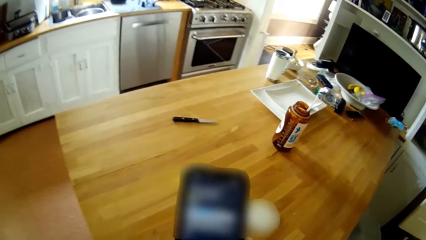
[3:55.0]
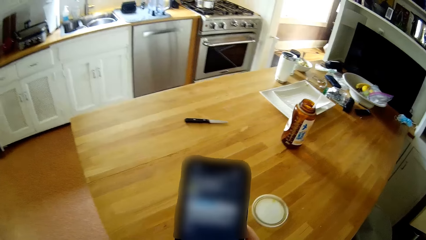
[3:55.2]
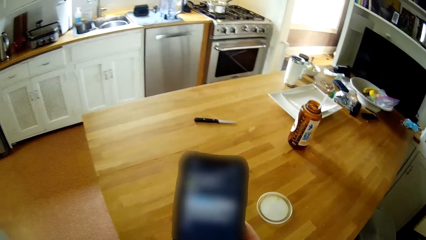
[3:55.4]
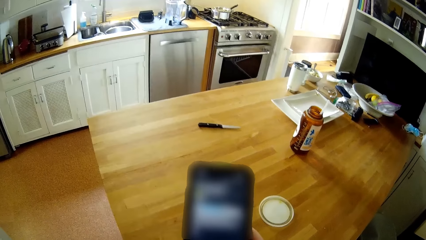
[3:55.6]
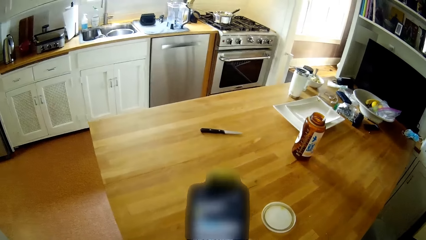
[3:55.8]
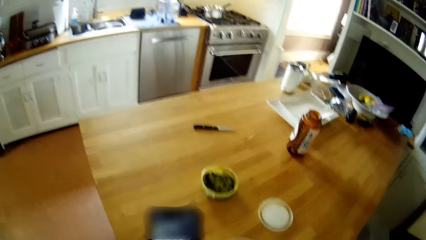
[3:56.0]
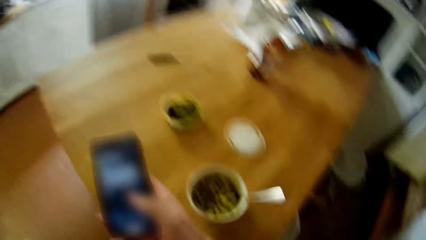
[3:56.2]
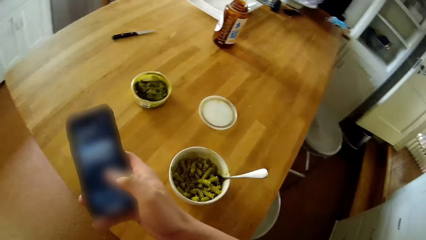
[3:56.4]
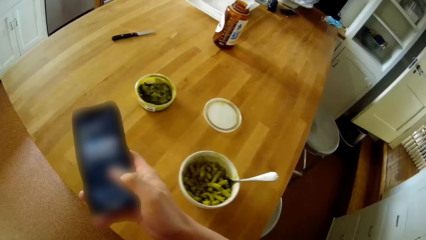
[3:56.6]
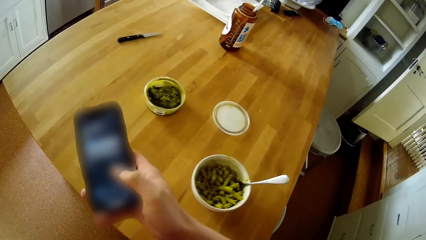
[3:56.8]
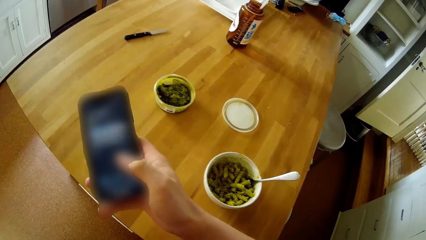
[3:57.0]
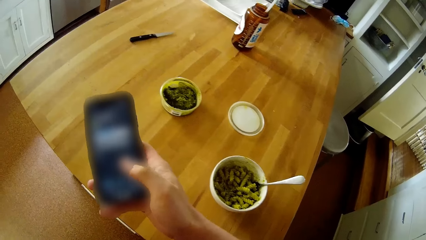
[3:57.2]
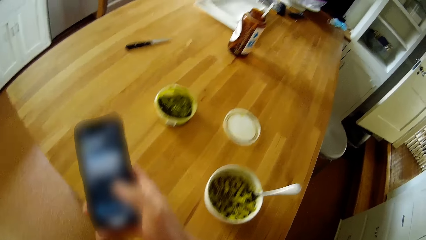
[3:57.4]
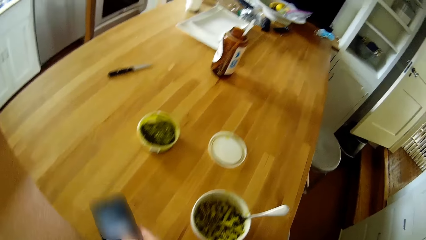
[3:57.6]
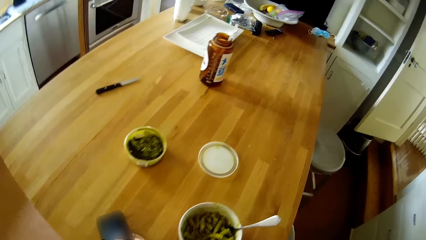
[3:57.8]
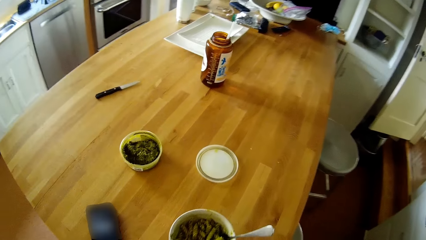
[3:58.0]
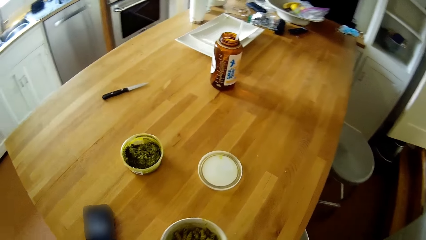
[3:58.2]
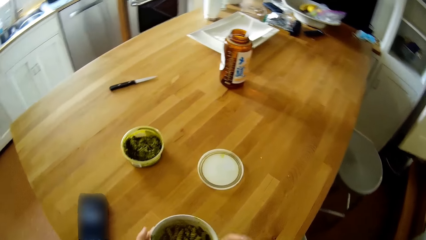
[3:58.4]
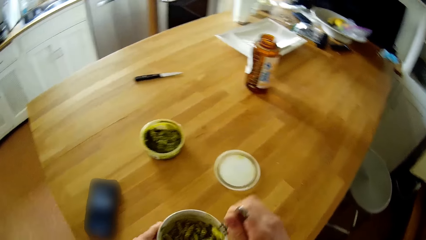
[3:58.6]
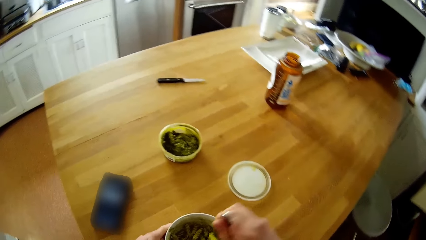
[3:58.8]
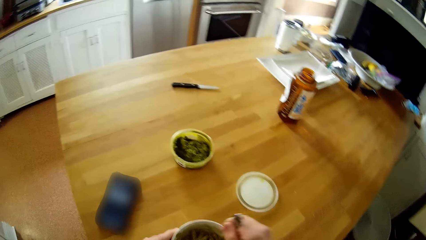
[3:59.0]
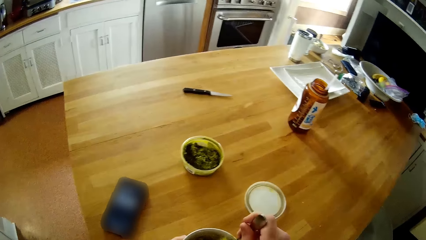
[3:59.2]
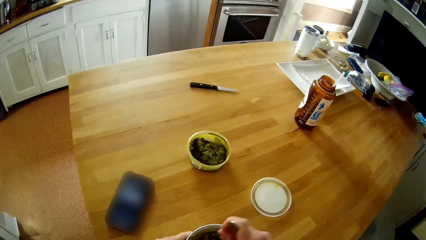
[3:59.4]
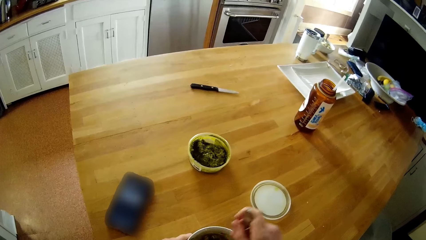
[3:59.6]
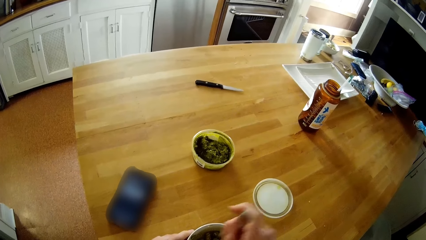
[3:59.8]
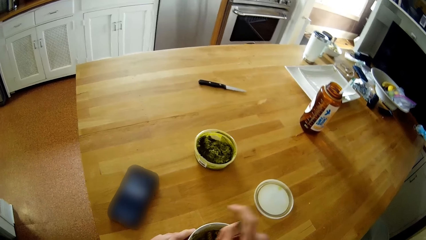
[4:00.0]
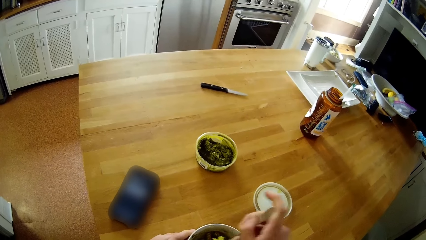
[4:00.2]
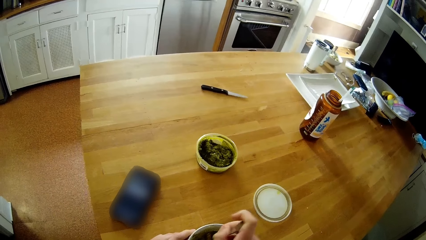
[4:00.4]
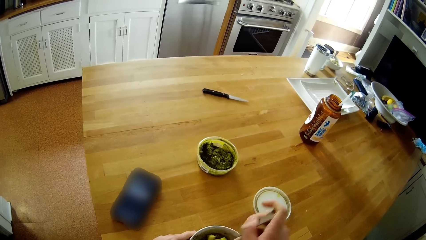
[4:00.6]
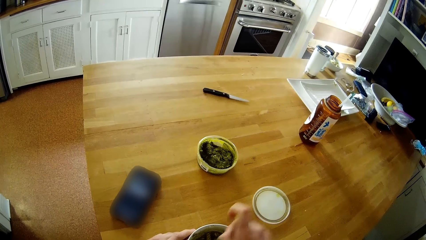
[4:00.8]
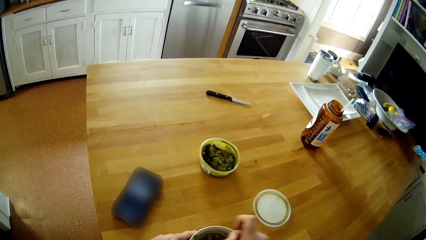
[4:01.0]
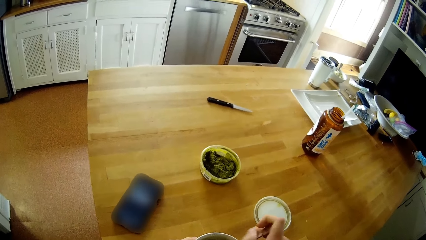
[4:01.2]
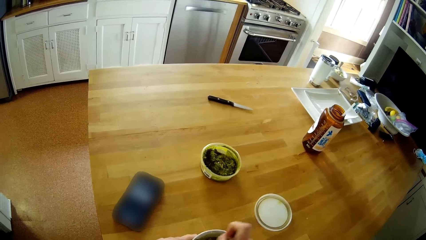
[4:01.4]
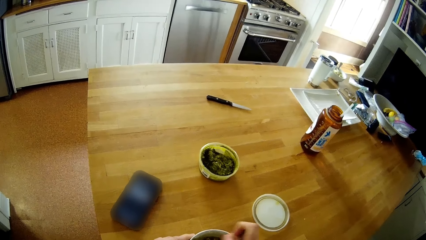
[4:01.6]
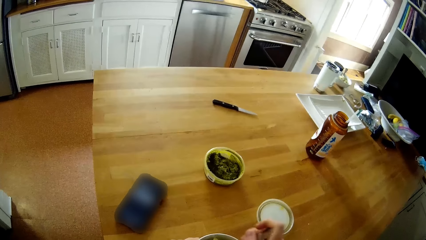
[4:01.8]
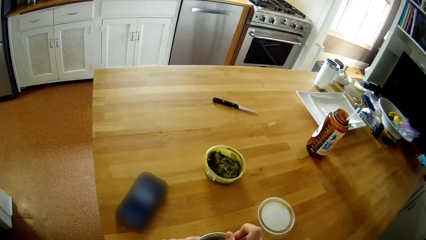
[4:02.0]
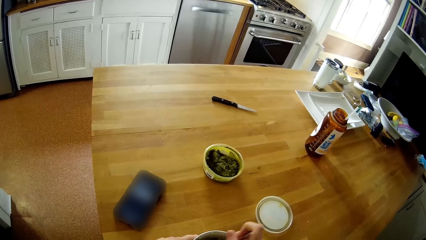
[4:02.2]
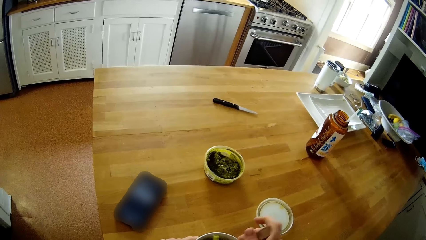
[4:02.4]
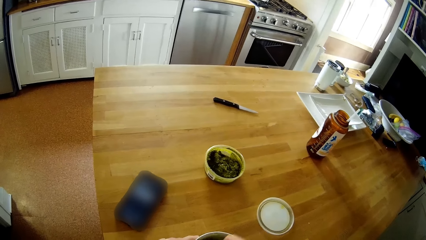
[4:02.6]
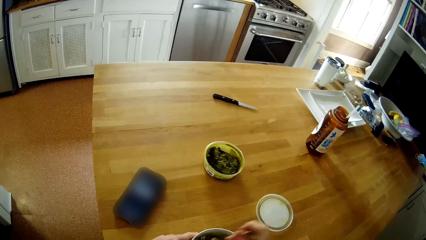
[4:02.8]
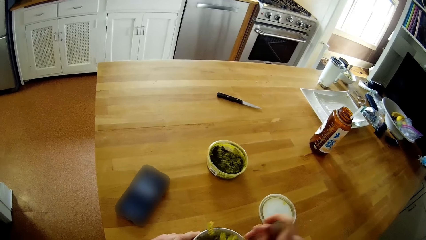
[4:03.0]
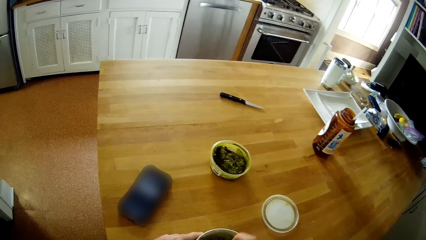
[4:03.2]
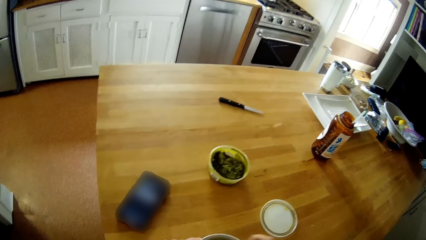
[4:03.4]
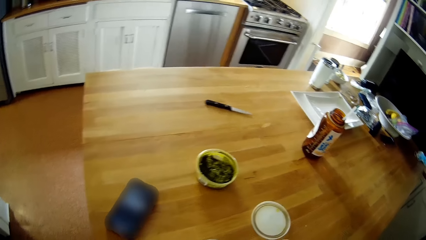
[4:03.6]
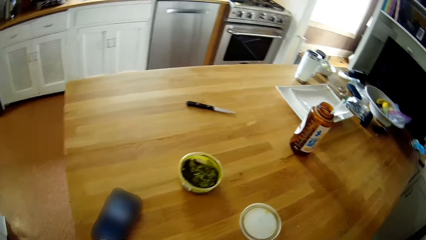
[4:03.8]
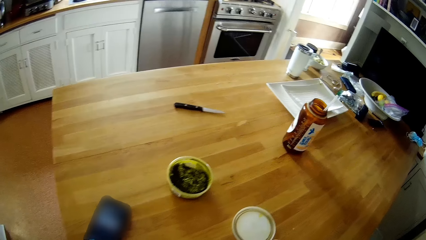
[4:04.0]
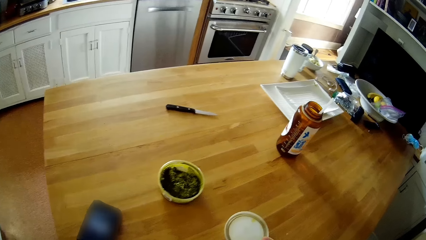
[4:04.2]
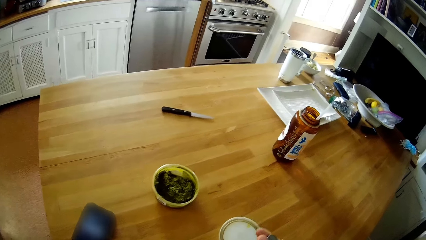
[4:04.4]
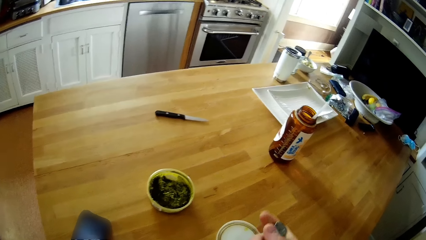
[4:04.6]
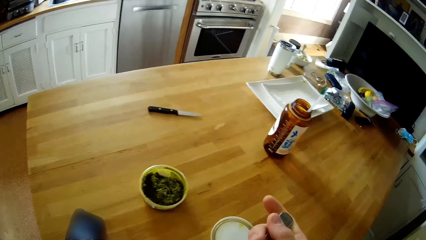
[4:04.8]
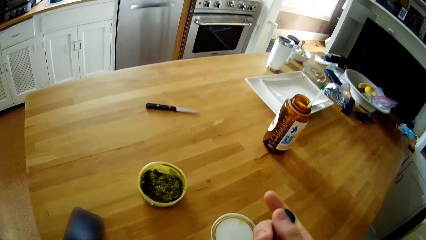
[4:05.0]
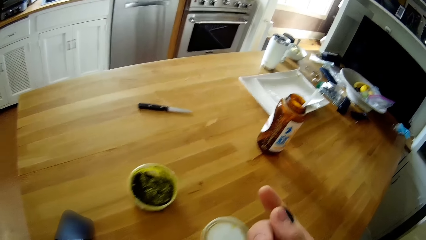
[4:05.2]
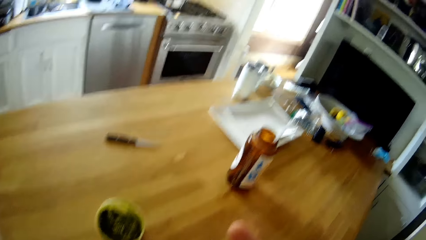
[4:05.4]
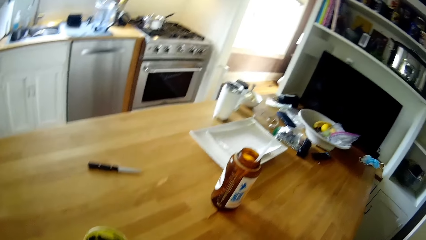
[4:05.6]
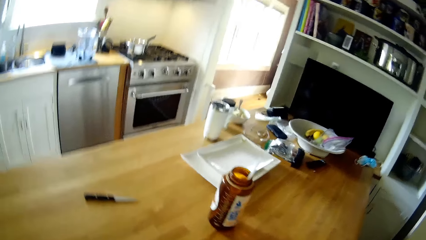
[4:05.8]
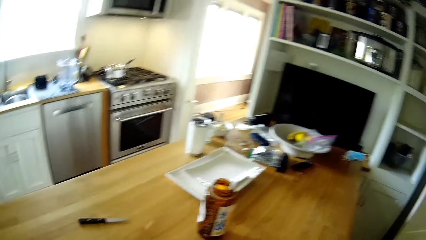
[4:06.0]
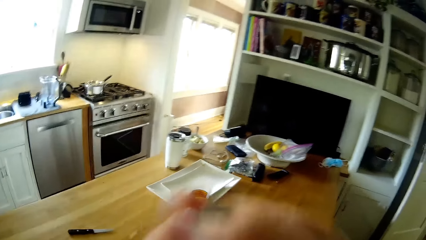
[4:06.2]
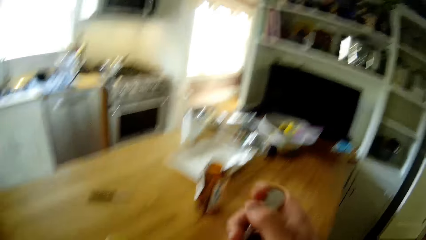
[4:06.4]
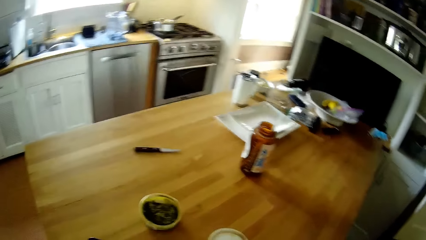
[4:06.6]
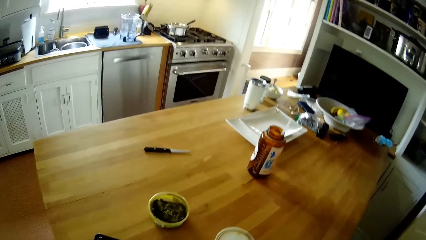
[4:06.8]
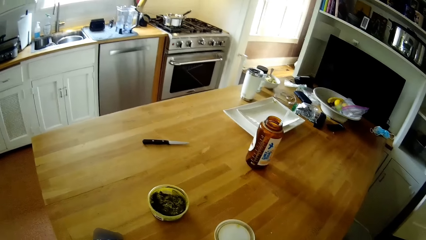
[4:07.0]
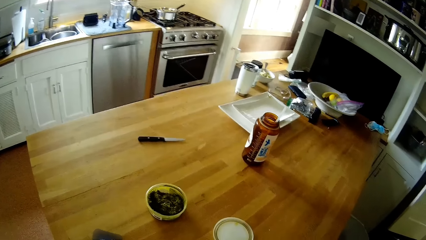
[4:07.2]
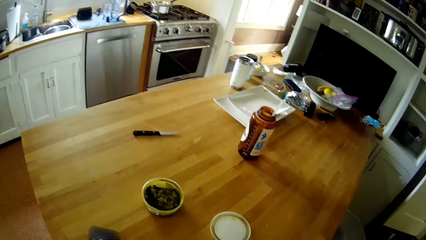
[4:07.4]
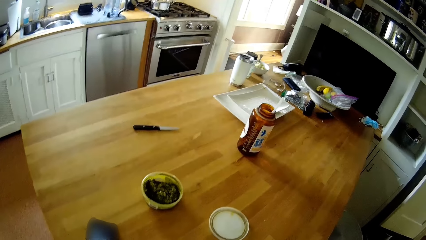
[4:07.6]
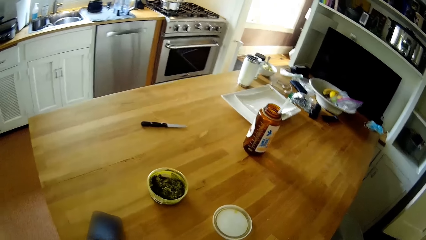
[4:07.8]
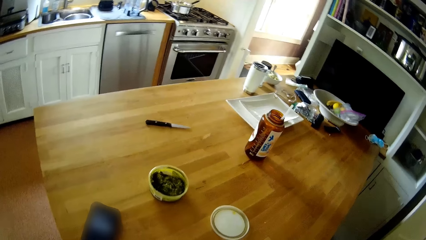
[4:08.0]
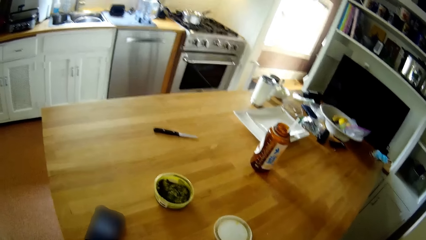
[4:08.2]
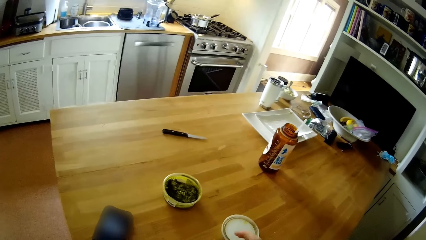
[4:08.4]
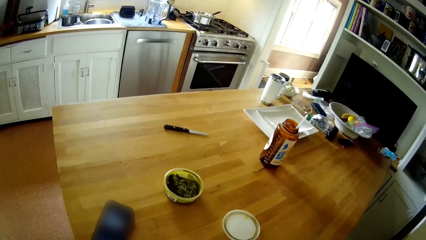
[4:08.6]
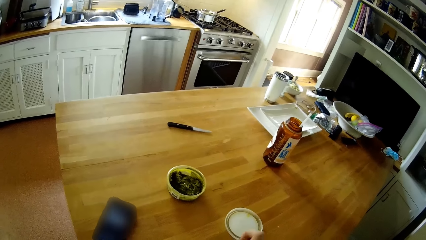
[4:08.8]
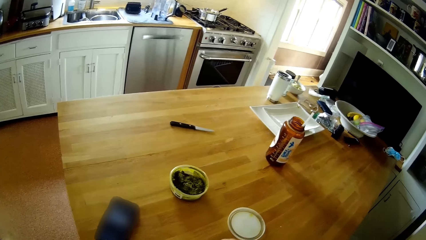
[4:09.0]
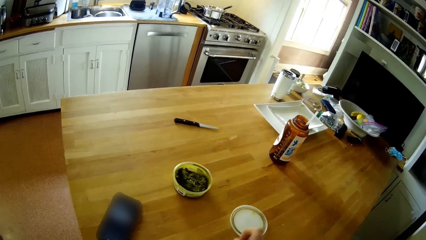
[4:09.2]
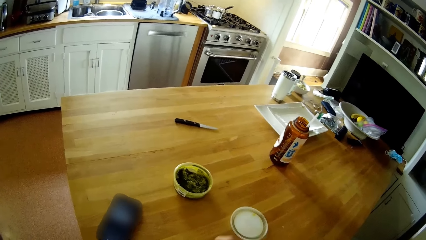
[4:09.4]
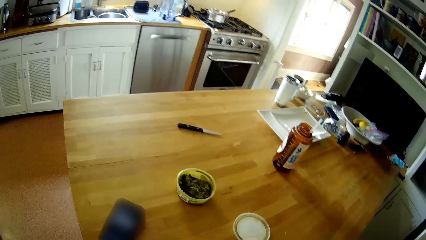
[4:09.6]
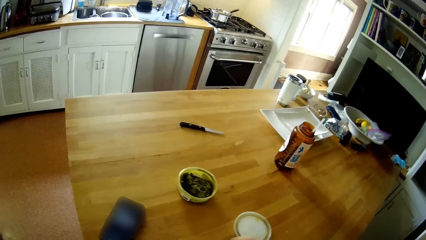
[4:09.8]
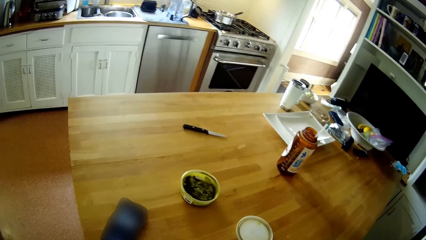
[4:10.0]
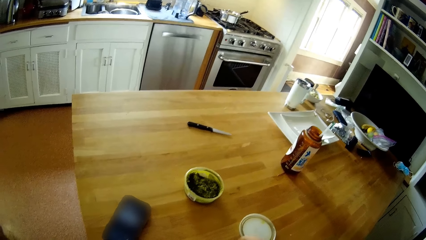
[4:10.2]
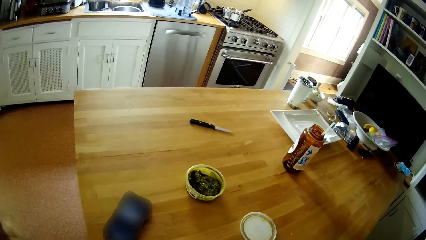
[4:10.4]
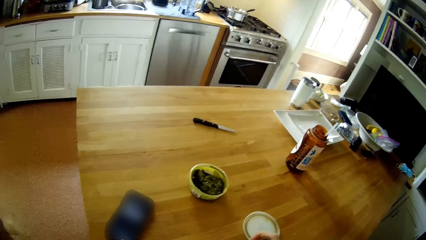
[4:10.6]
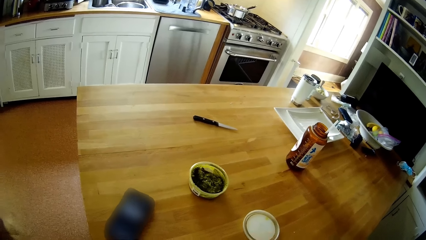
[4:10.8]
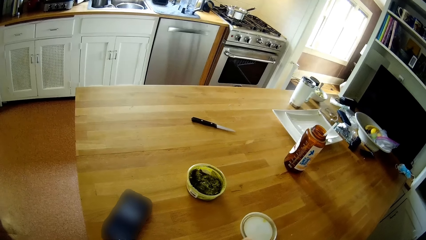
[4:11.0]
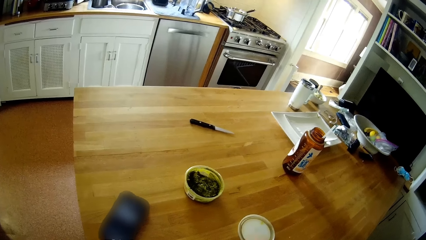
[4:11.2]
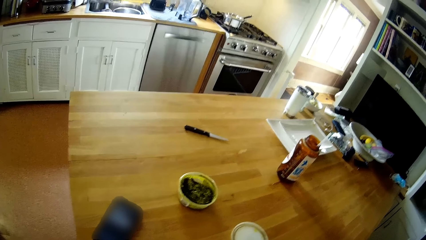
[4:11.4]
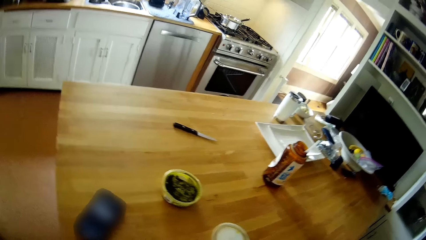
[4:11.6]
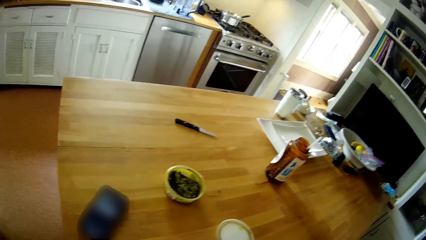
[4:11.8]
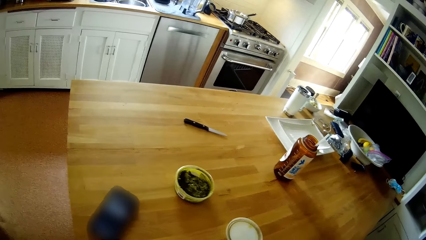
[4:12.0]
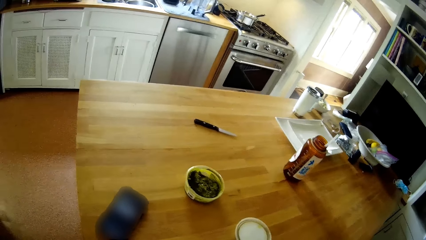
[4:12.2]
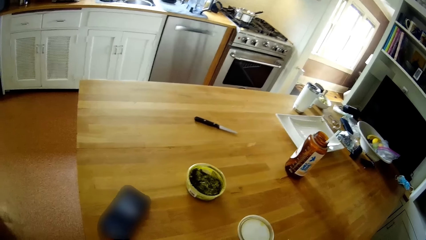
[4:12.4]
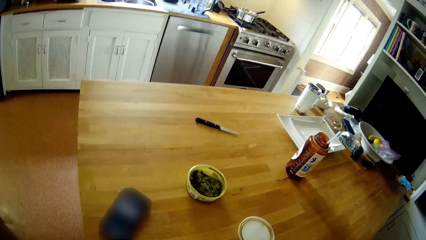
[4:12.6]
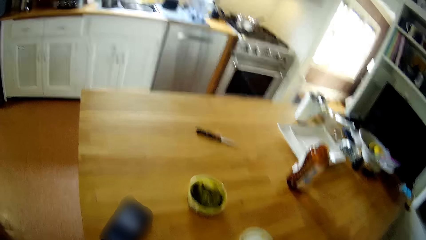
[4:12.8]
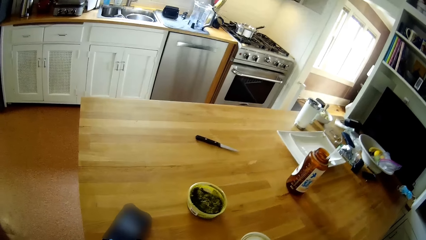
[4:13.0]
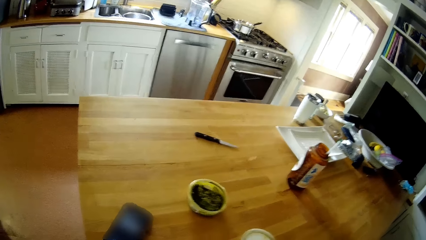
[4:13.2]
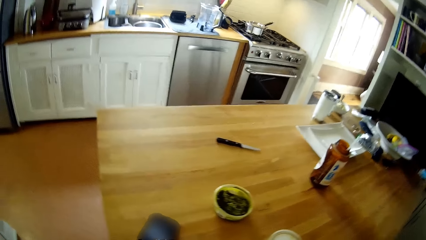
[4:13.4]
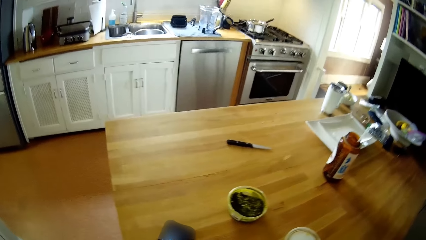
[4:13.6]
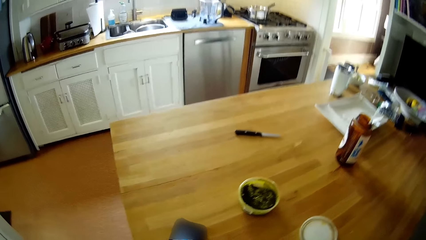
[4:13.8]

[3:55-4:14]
The camera wearer operates the phone. He drops the phone on the table. He stirs the macaroni in the plate on the table with the spoon with his right hand. He scoops the macaroni. He eats the macaroni in the plate with the spoon with his right hand.
